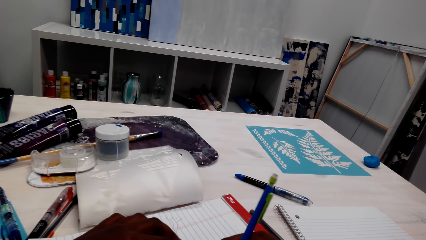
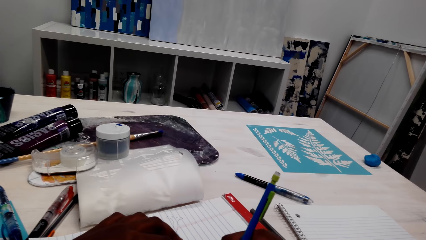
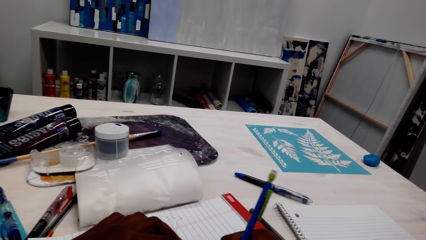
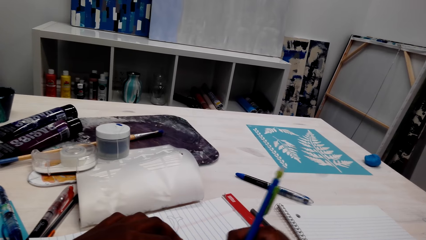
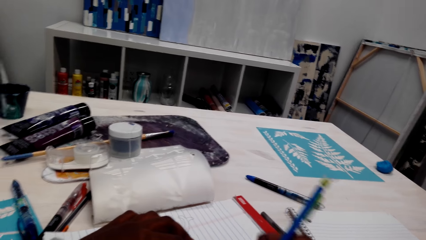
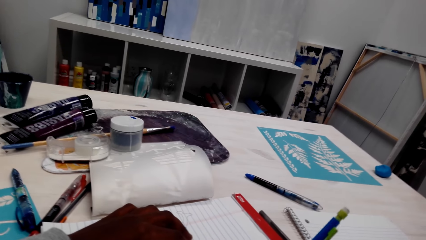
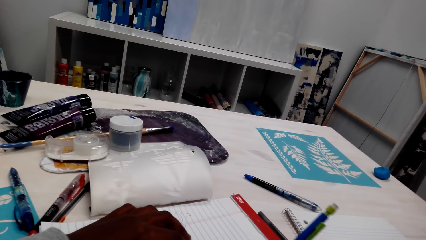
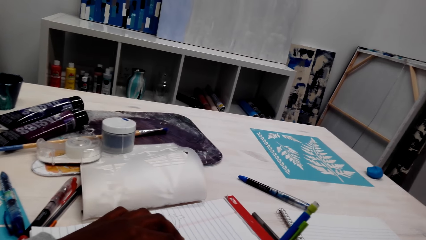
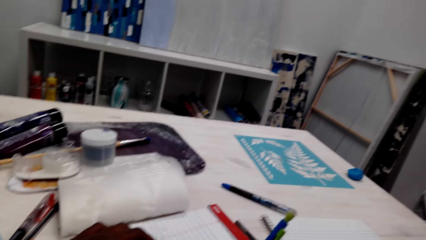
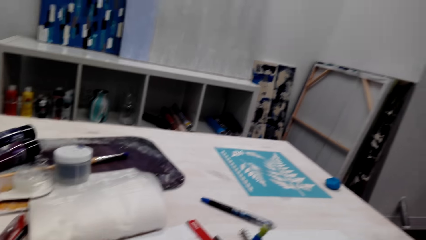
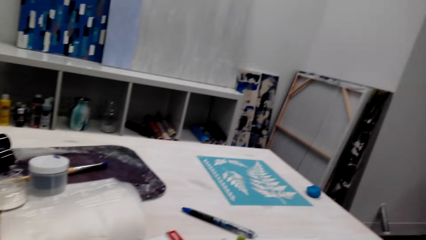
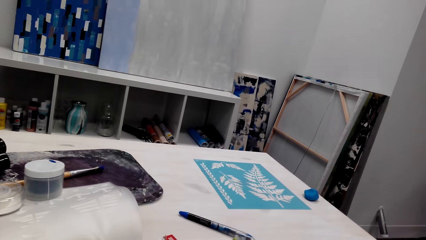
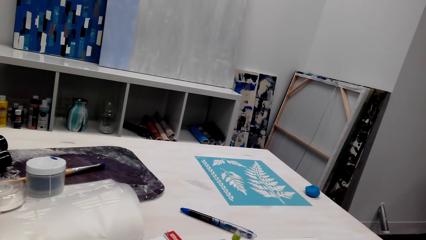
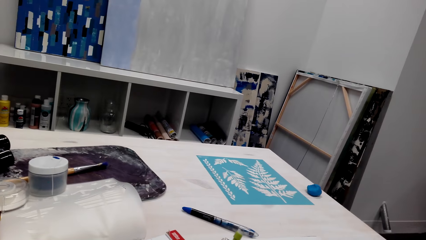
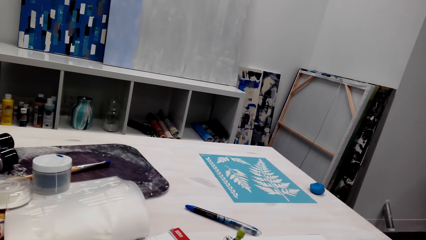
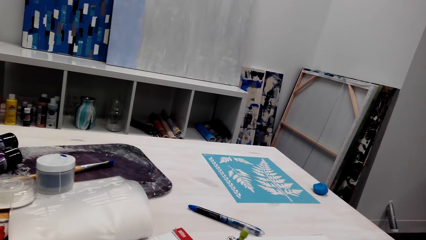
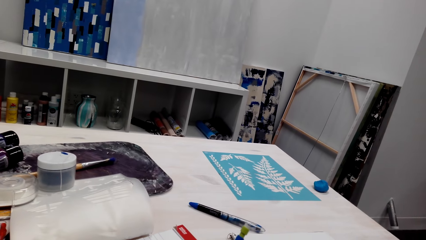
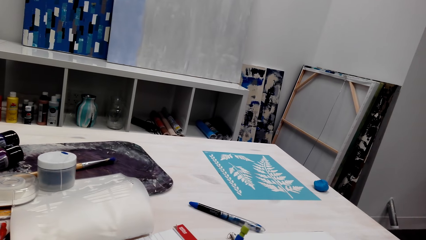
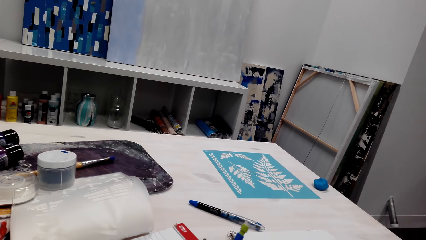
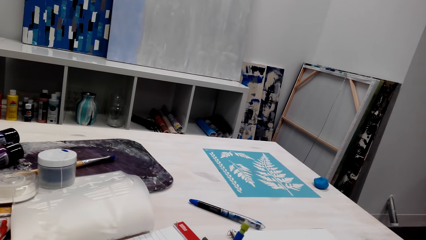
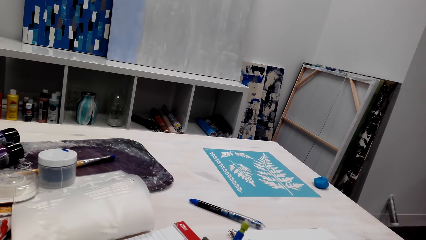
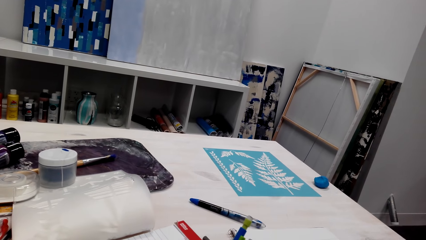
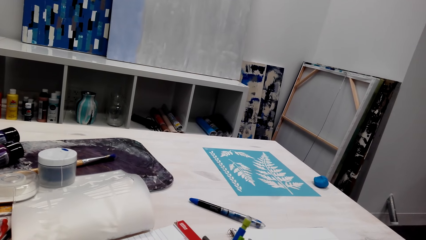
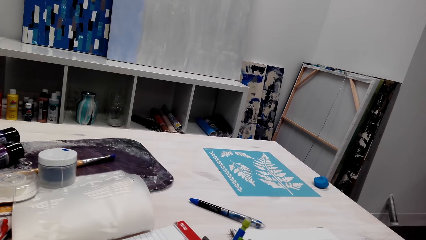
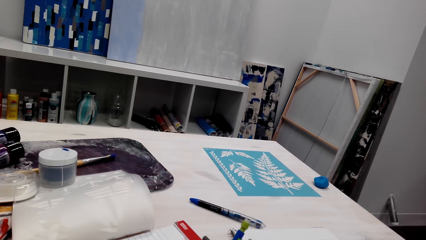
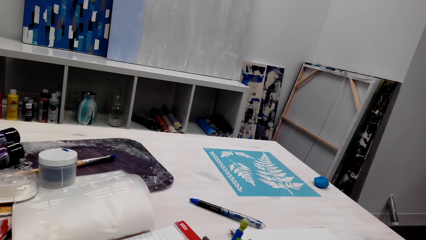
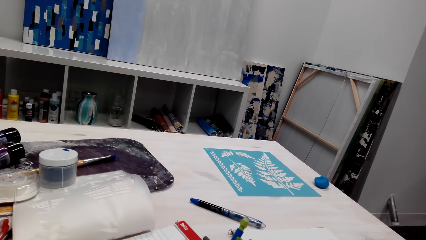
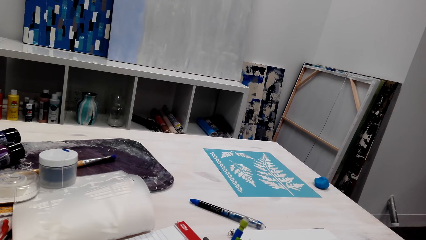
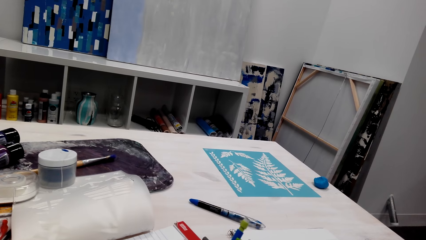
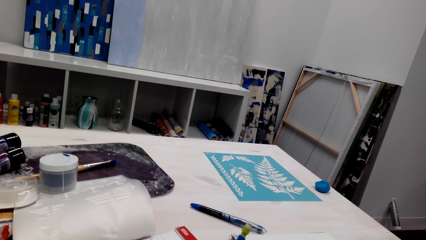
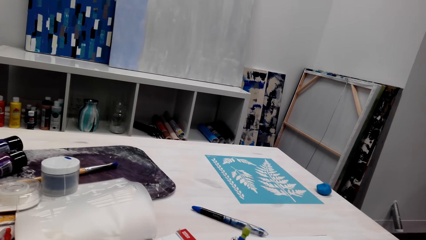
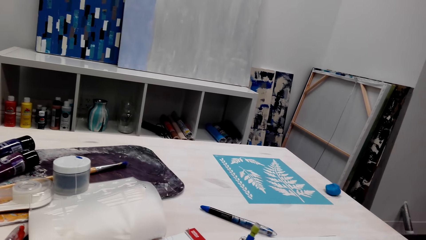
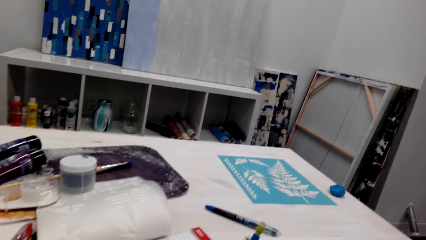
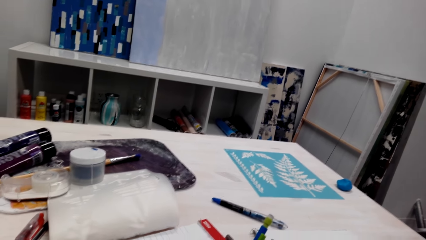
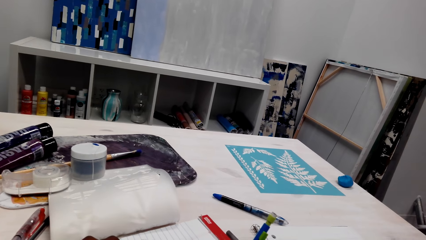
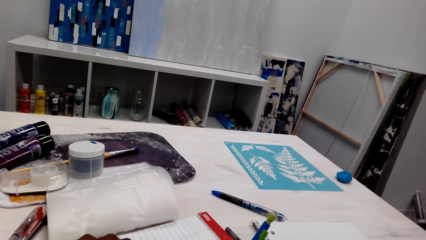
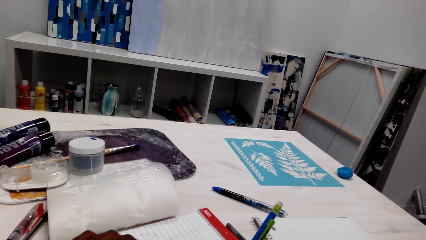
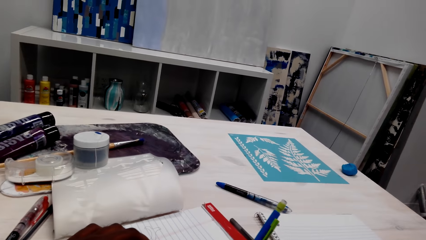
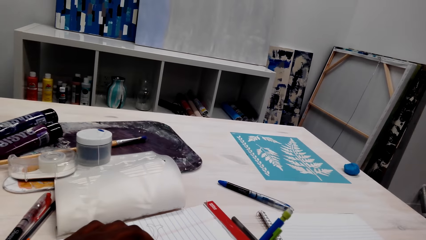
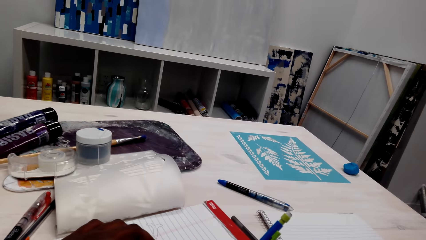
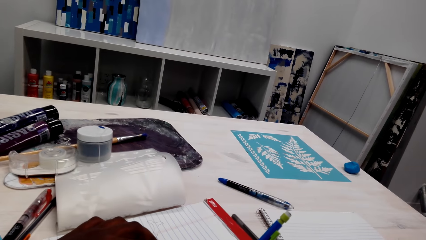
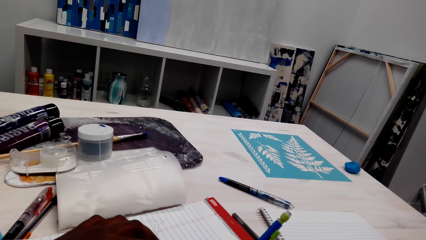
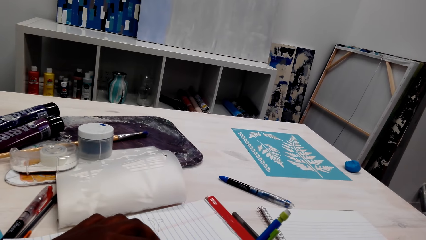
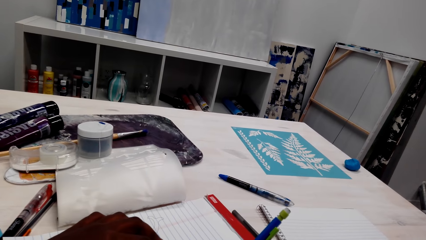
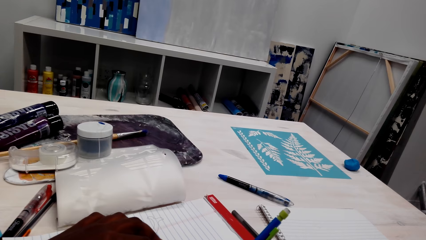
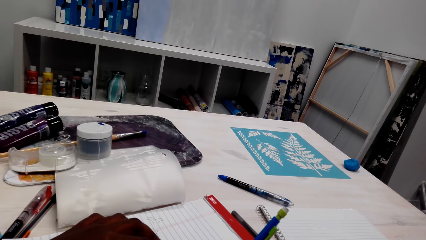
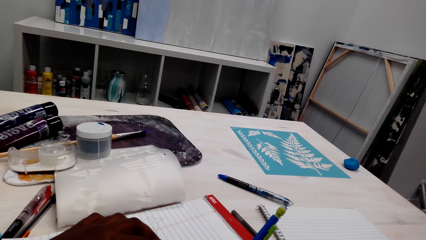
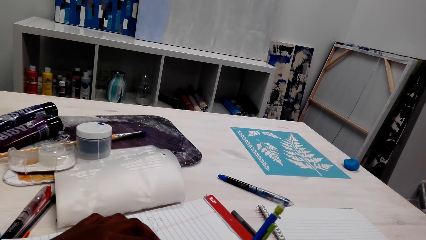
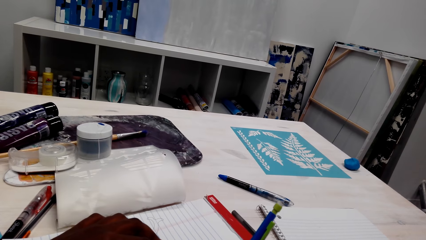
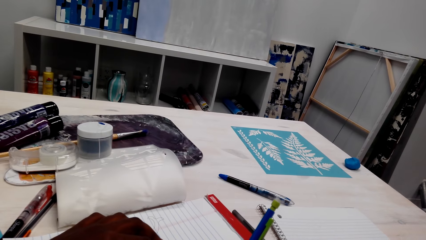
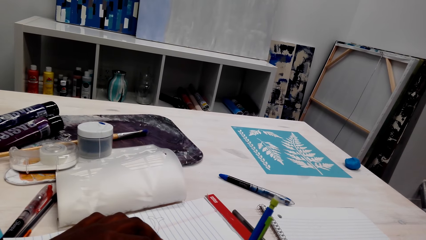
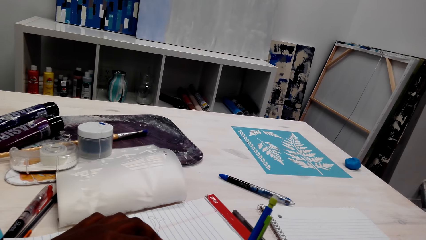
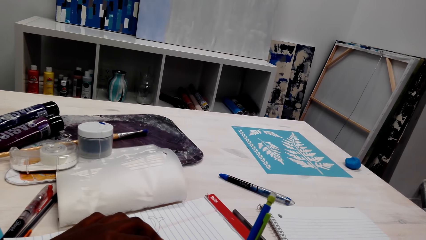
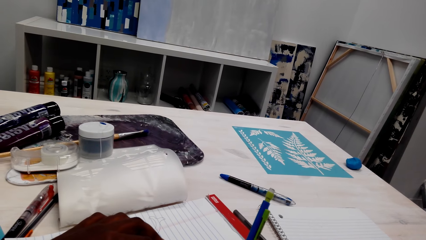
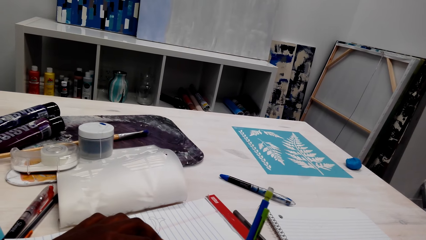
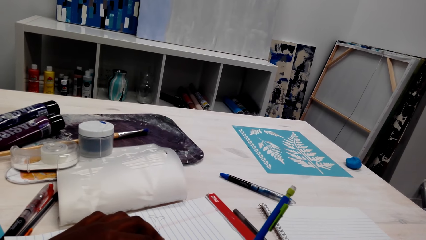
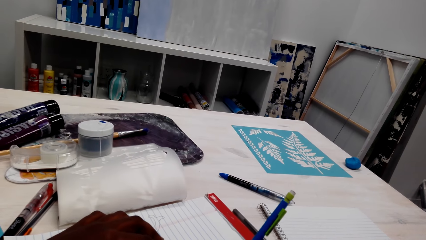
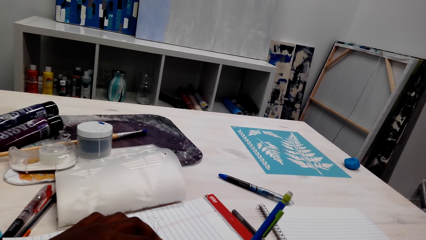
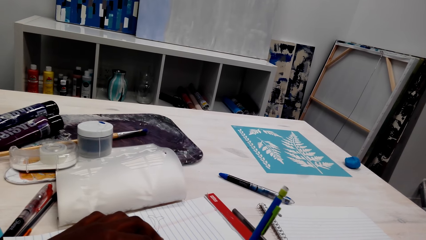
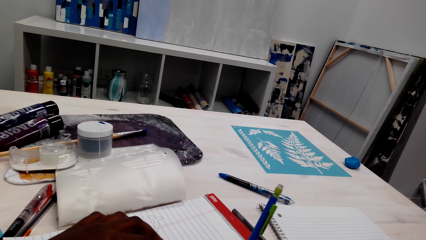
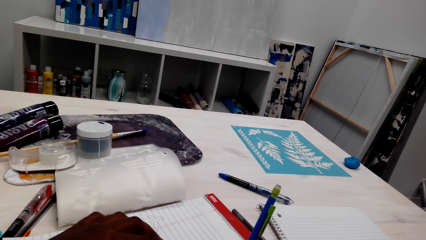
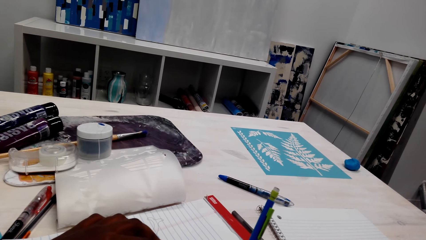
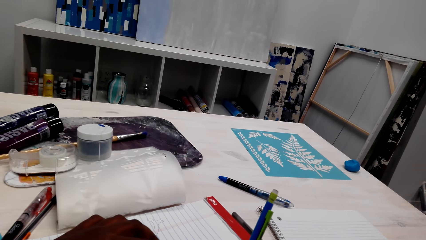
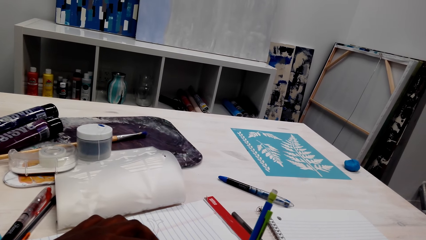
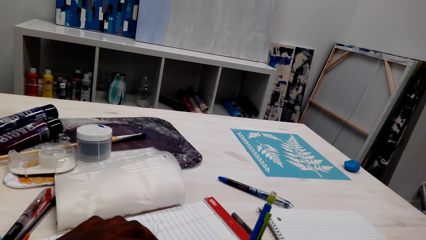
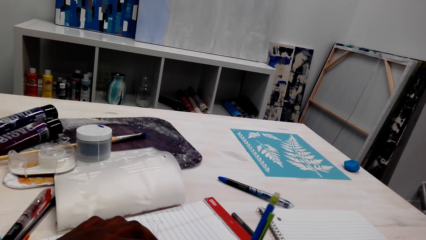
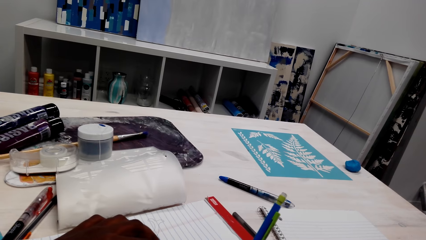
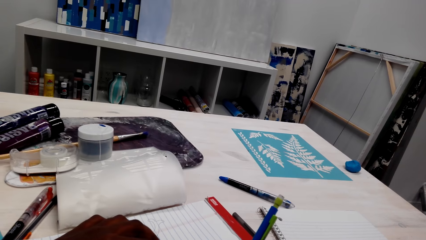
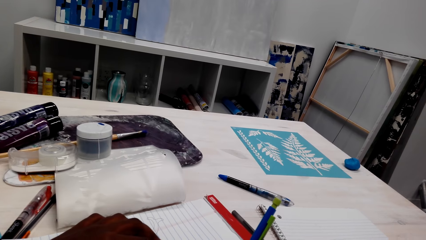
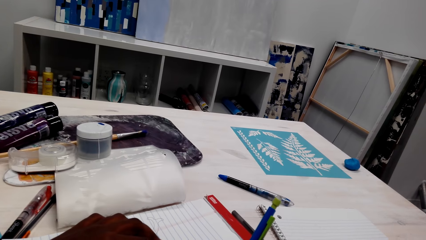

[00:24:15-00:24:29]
The camera wearer dialogues with someone. They draw on the book.

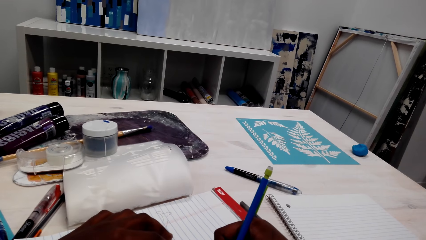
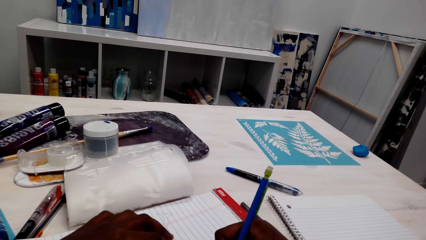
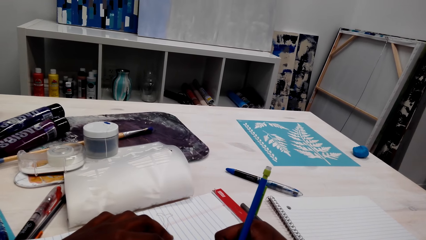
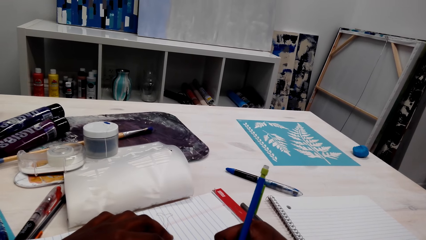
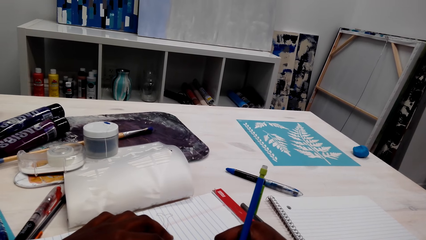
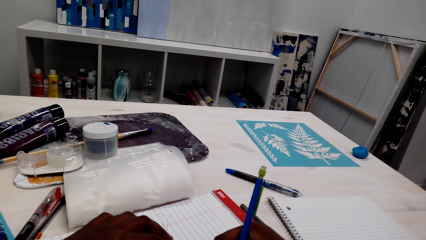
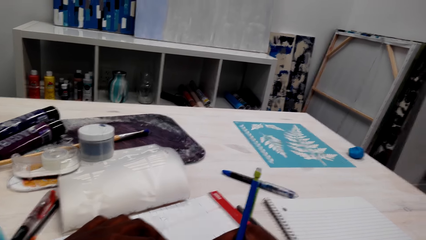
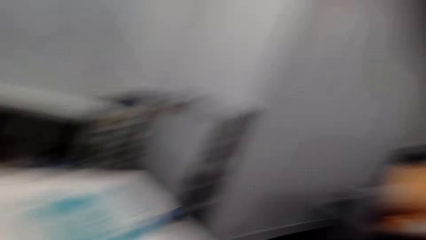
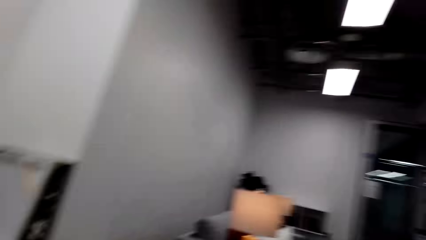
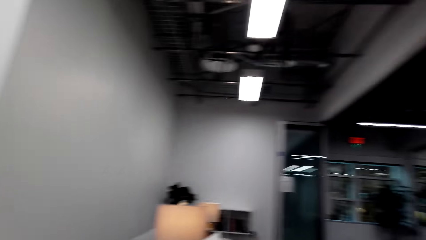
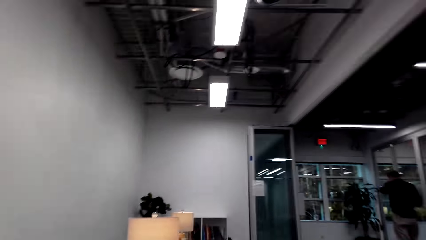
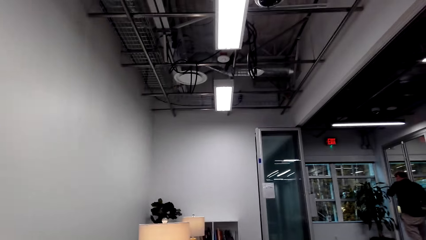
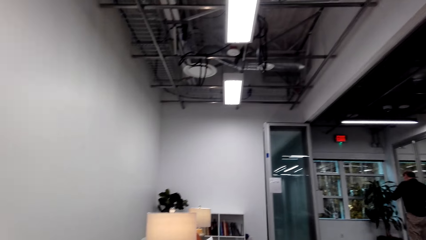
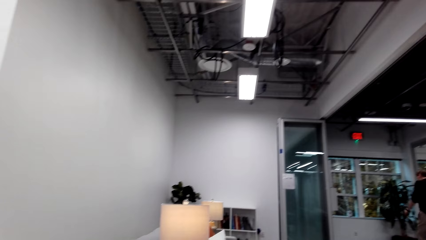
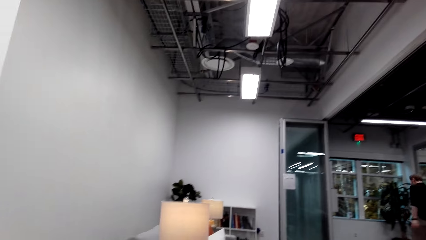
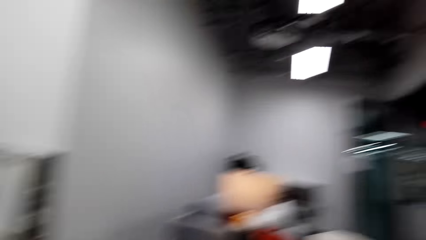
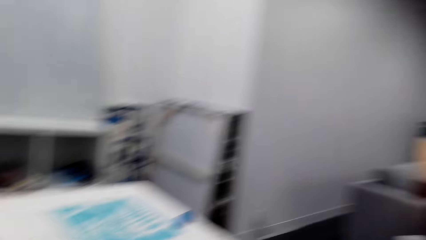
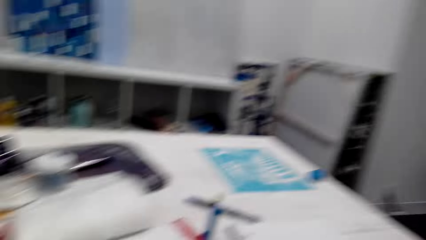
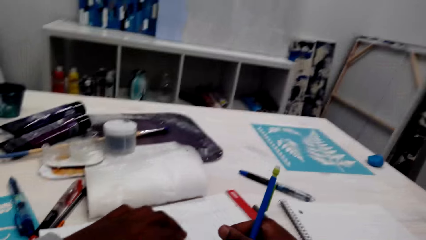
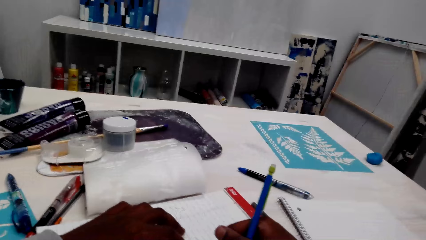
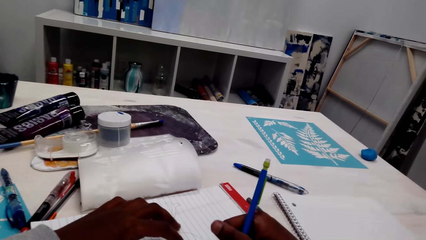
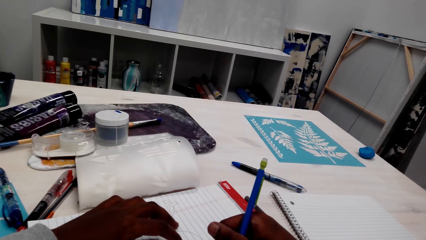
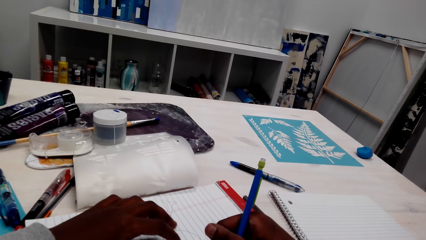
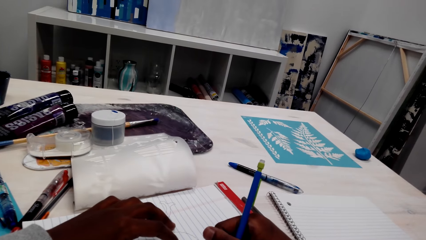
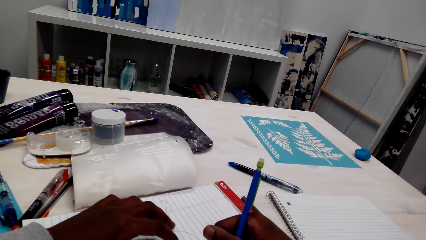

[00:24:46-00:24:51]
The camera wearer looks around. They draw on the book.
